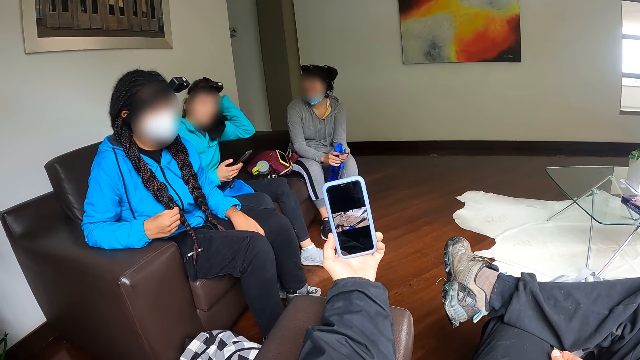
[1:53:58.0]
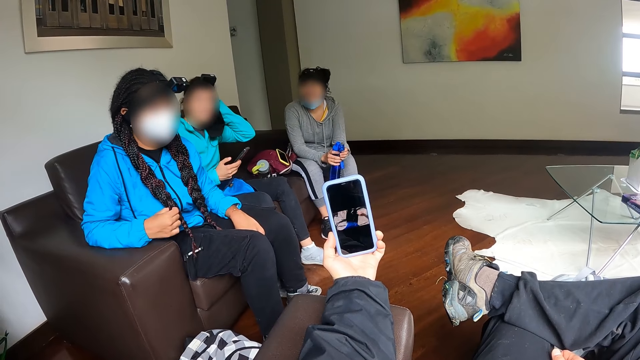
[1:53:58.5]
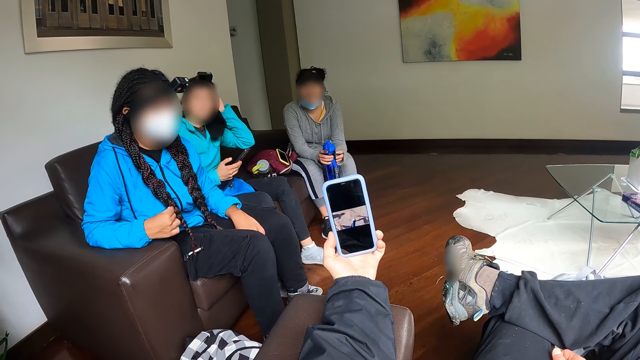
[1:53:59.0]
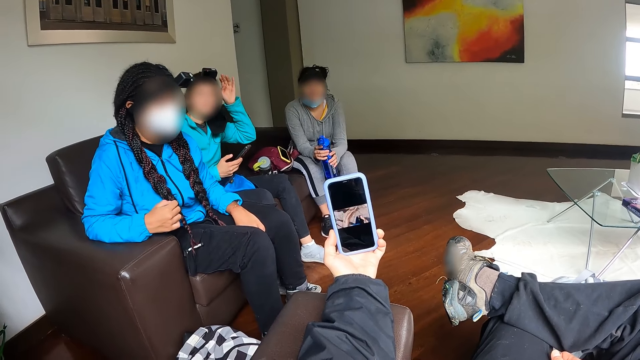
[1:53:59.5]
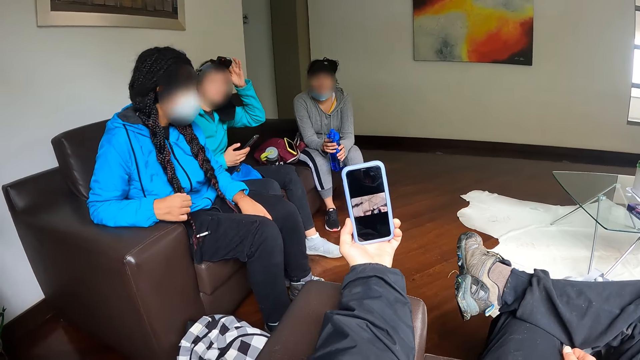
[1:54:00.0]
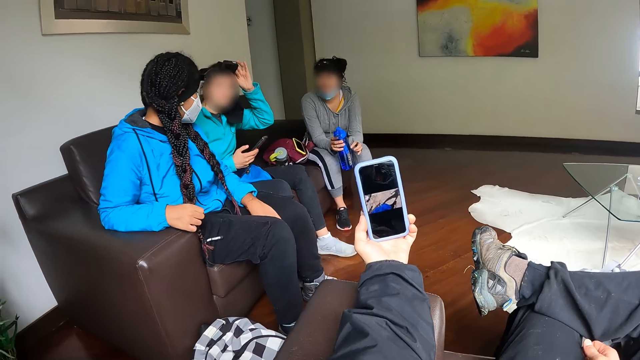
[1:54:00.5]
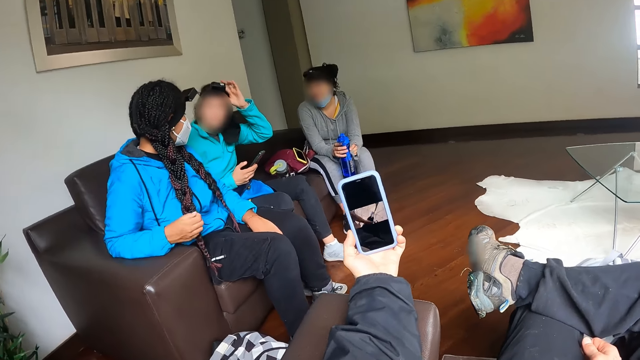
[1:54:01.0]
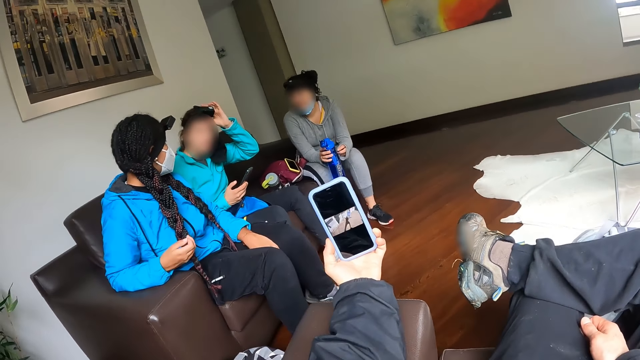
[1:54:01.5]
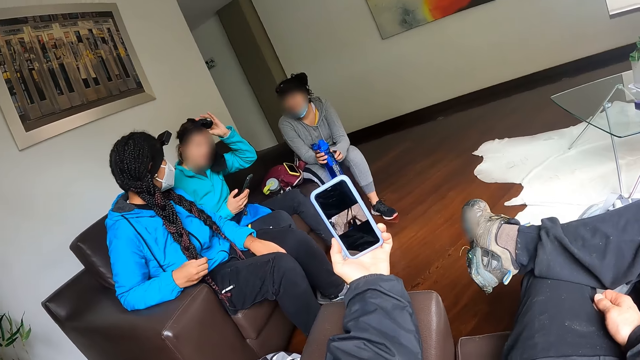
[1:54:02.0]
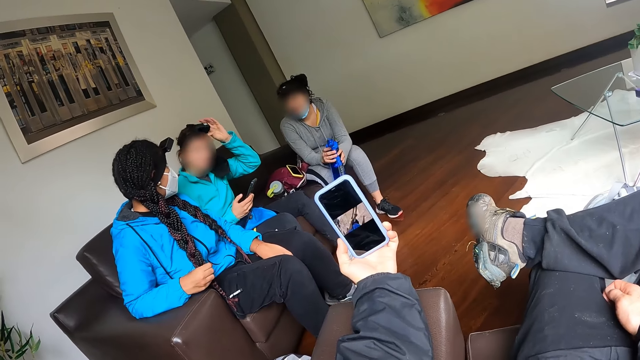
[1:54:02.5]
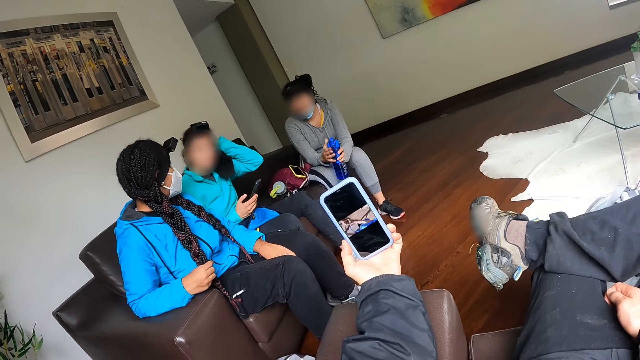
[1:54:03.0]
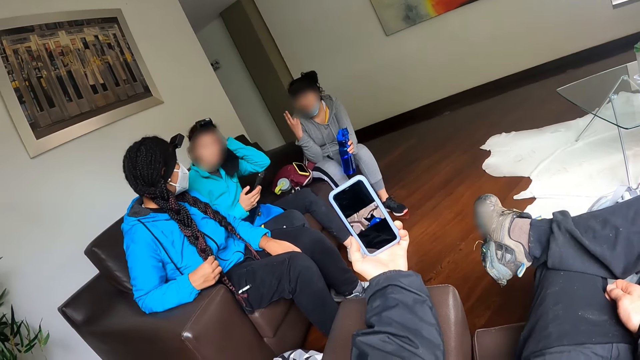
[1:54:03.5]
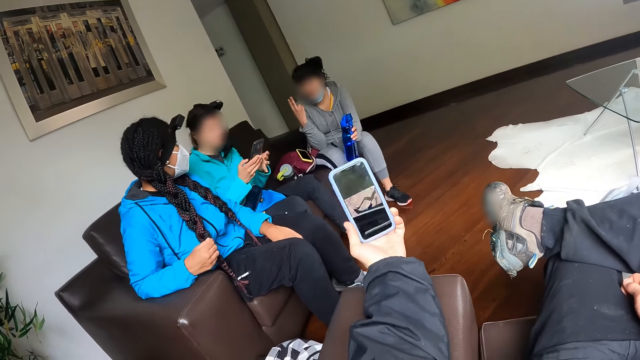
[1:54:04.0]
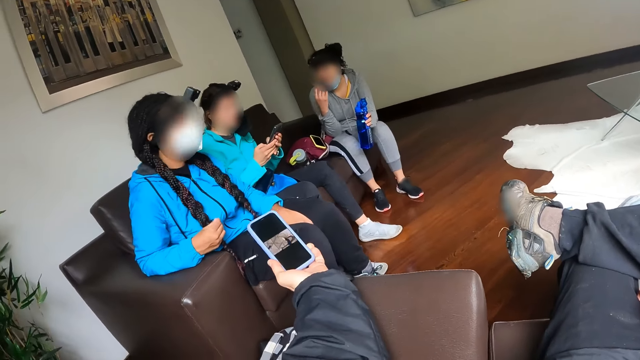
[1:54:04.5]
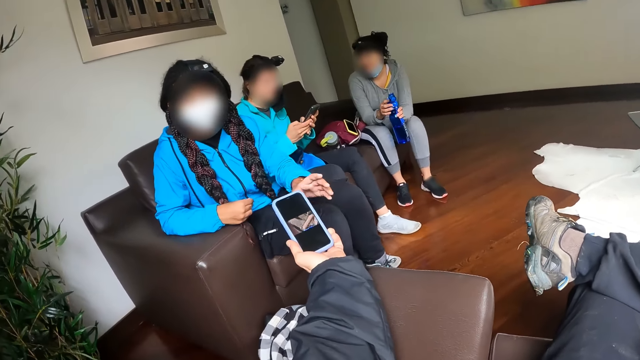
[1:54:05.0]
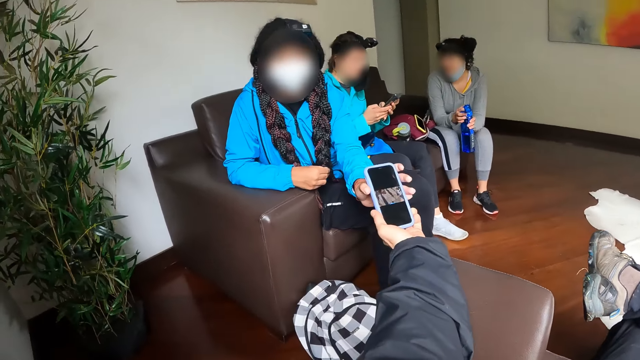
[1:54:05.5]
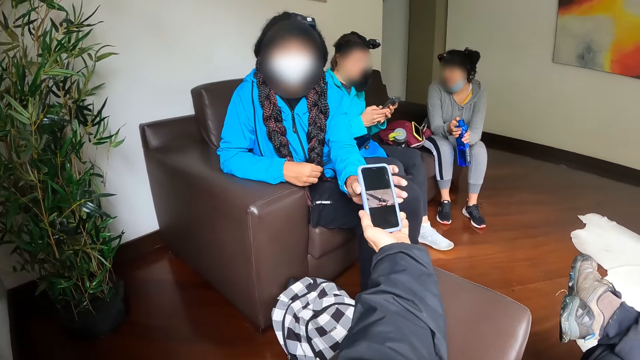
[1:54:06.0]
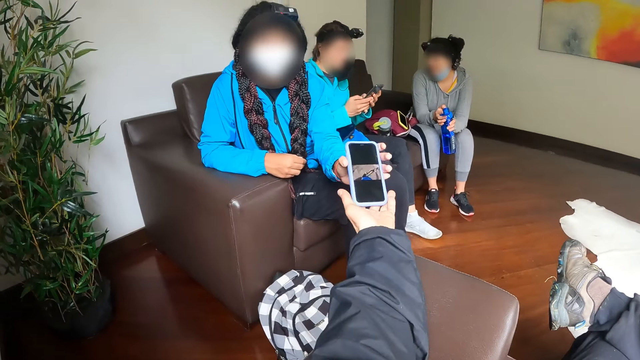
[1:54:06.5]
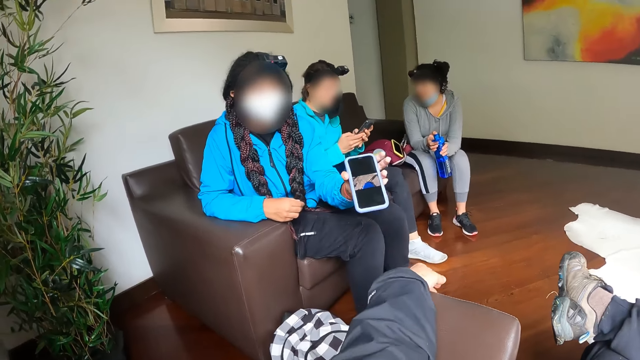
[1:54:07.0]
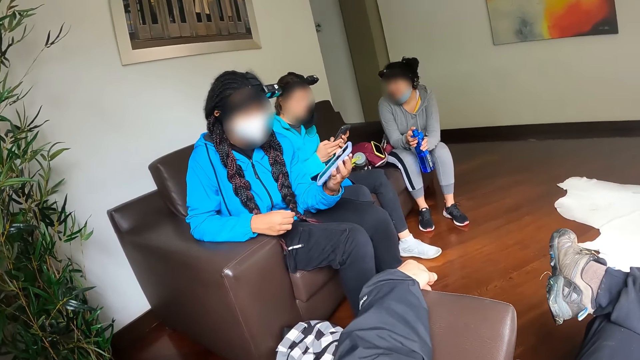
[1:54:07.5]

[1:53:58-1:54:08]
A woman adjusts the camera on her head with her left hand. The woman converses with another woman. The first woman operates the phone with both hands. The other woman takes the phone from the camera wearer with her left hand.

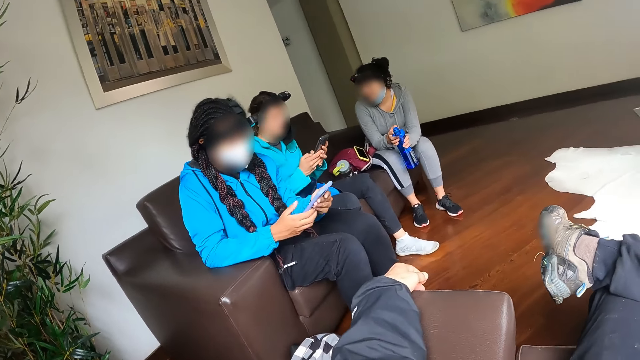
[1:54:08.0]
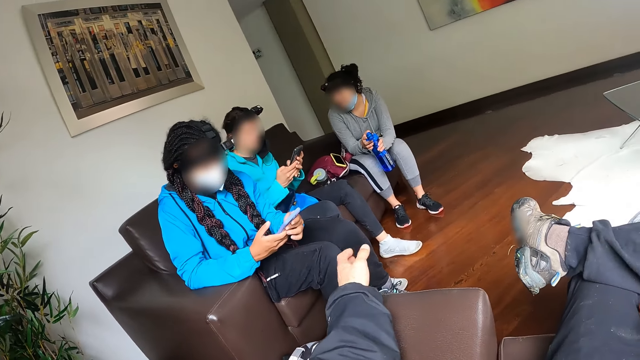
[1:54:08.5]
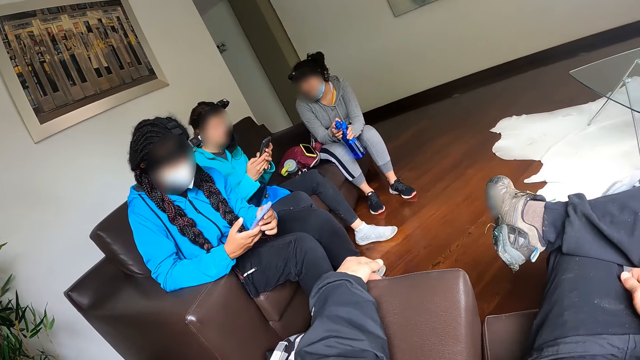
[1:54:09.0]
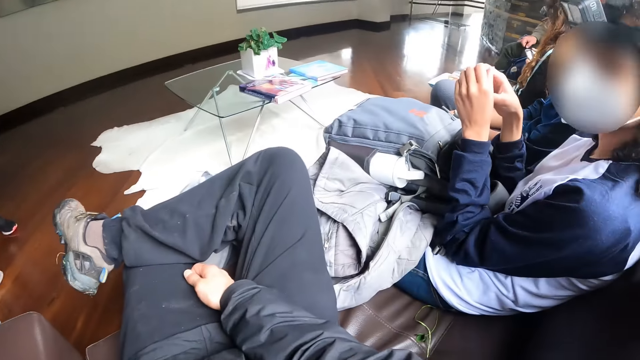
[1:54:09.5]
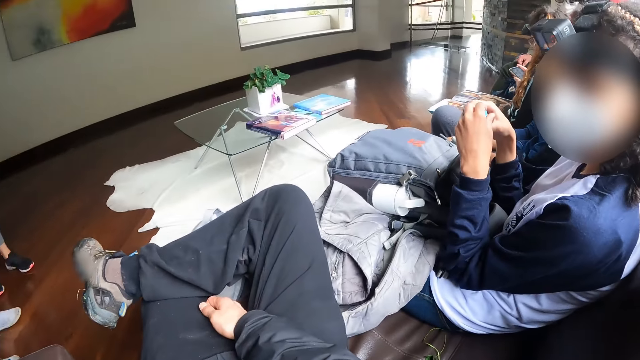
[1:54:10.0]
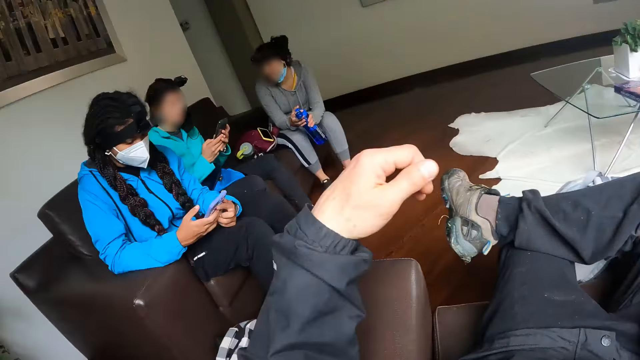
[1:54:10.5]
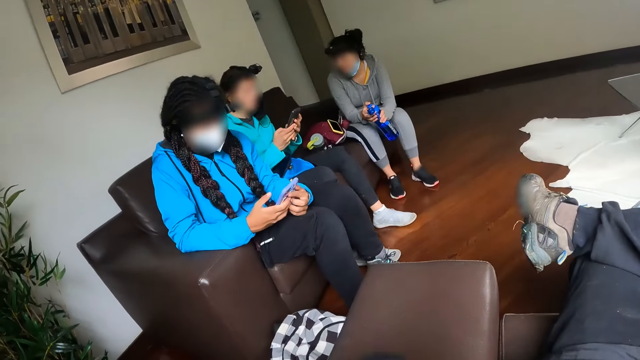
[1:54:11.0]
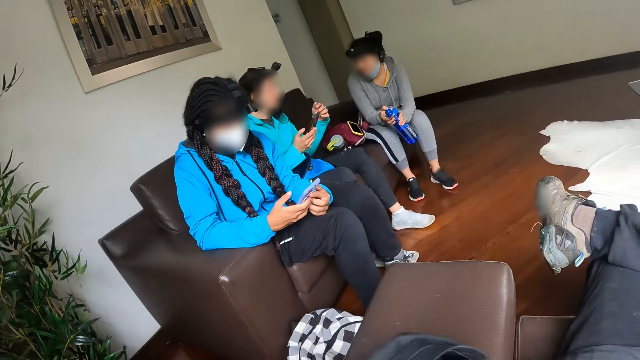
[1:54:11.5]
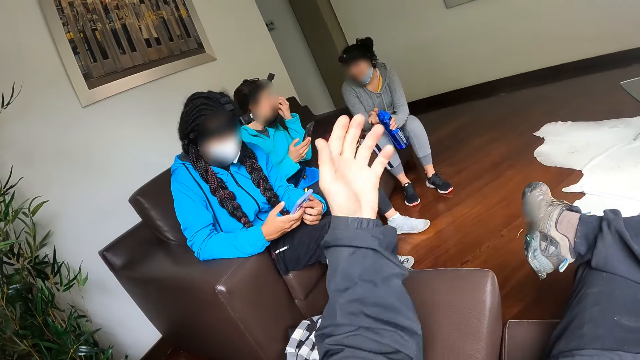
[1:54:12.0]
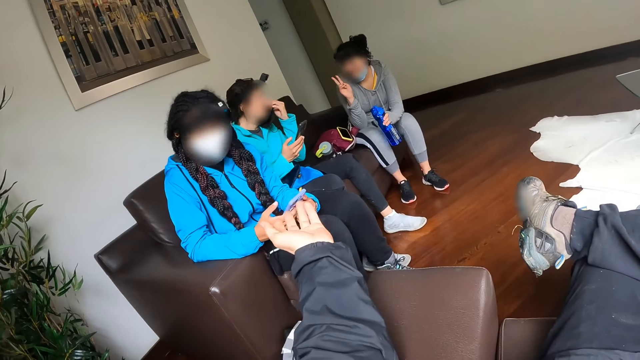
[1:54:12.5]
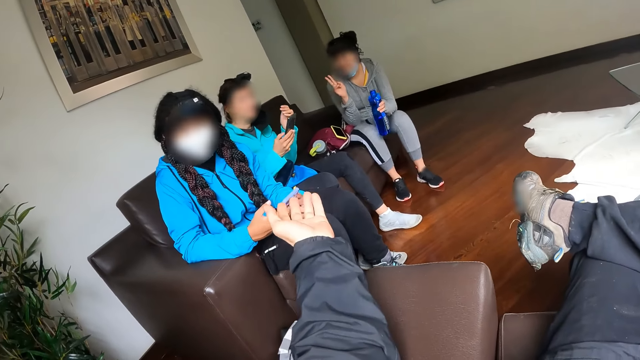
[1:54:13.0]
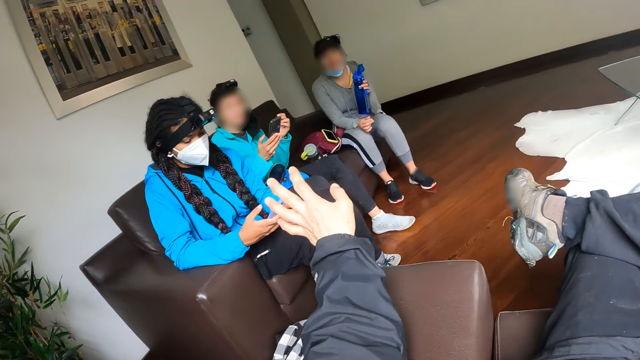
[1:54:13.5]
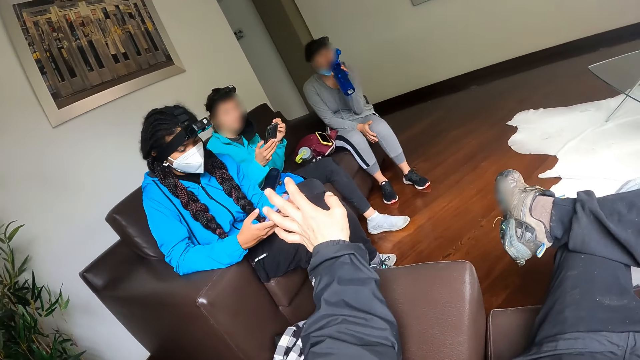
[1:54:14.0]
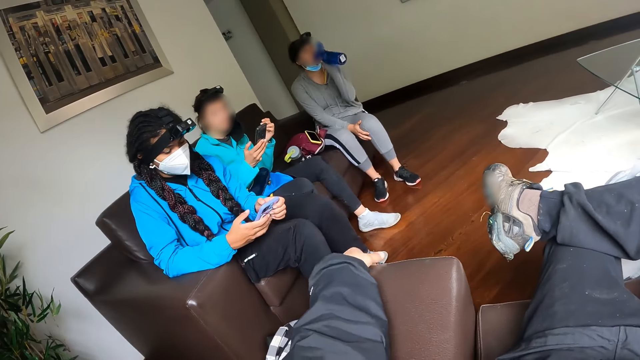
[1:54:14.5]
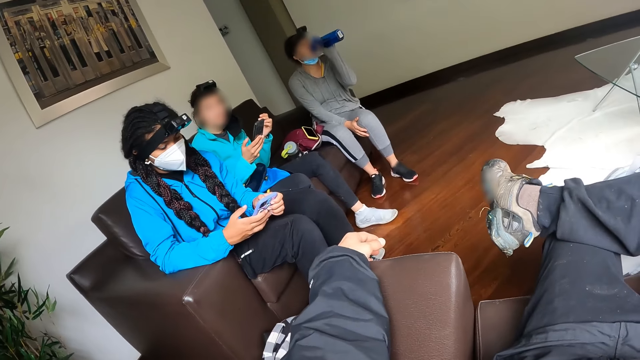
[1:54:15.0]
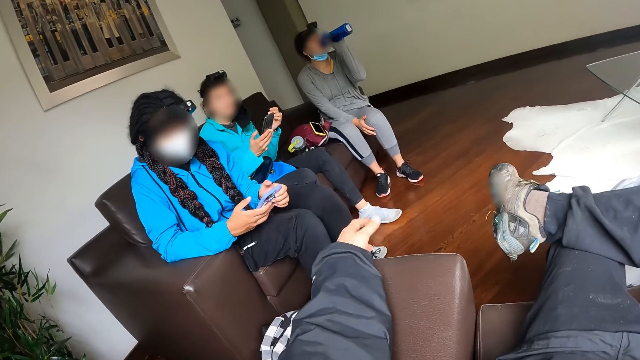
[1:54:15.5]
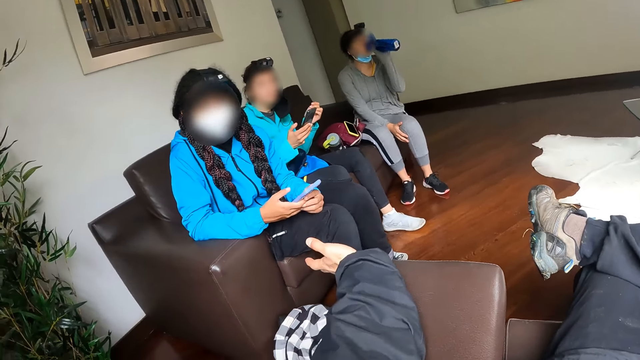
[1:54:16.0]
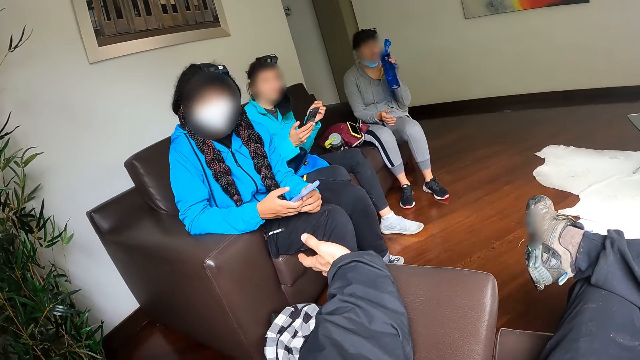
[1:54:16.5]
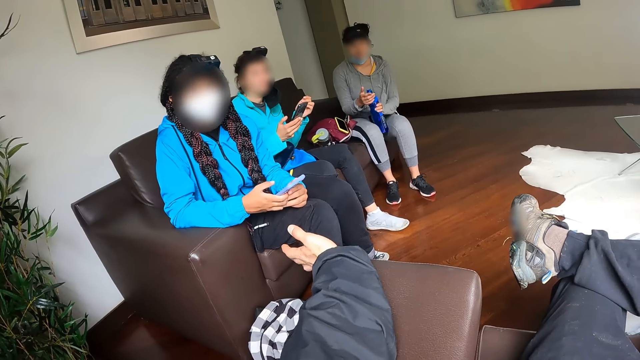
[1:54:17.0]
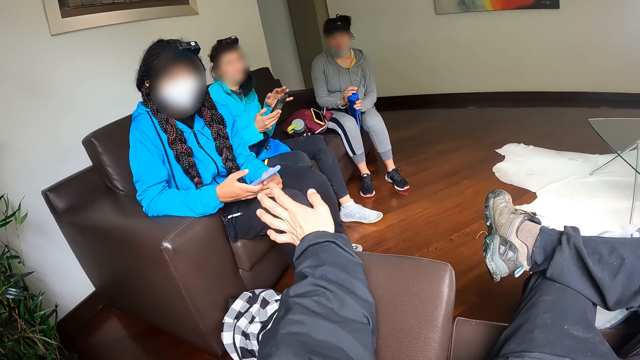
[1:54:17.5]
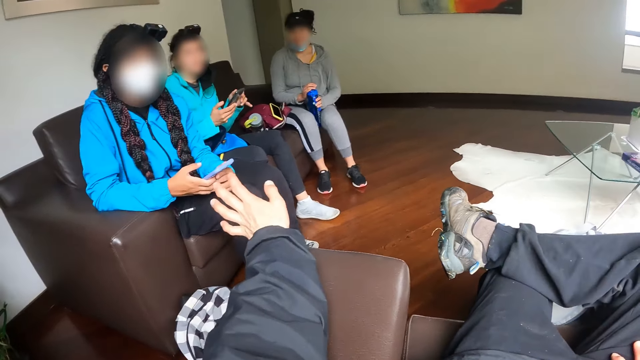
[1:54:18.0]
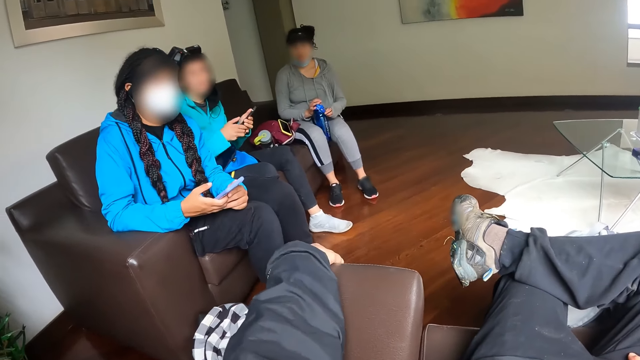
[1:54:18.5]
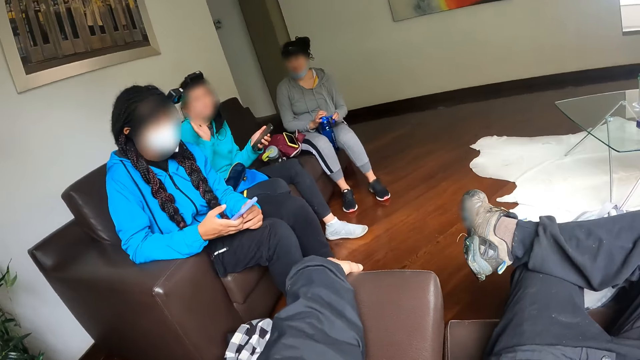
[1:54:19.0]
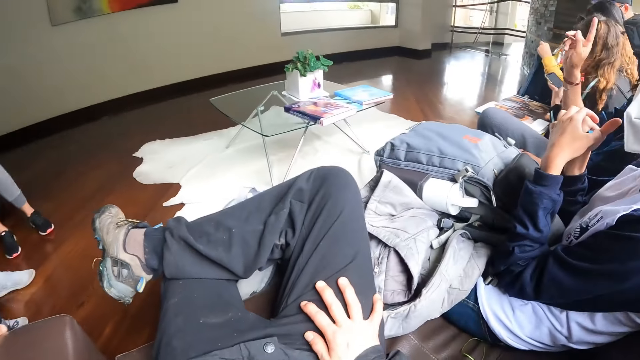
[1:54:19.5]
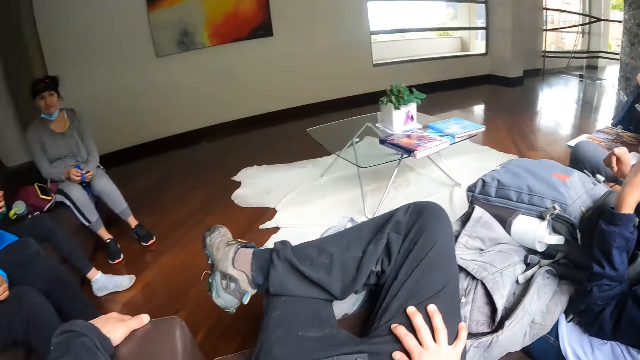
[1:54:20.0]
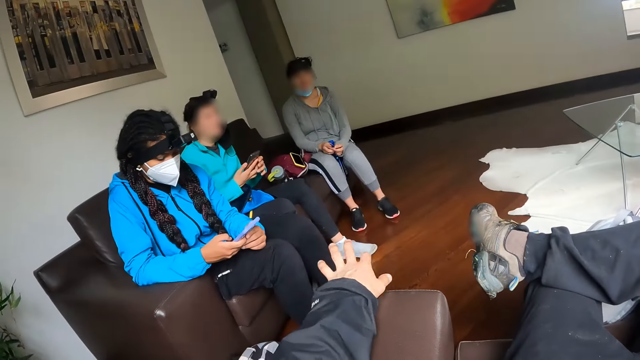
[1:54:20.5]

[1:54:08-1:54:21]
A woman operates the phone with both hands. The camera wearer converses with a person and sways a hand. Another woman operates the phone with both hands. Another person converses with the camera wearer. The camera wearer touches the face. They converse with the first person. A third woman drinks from the water bottle in her left hand. The first person converses with the camera wearer. The third woman closes the water bottle with her right hand. The third woman plays with the water bottle strap in both hands. A third person converses with the camera wearer. The second person converses with the camera wearer.
